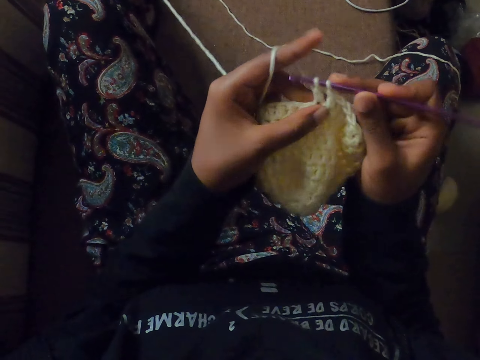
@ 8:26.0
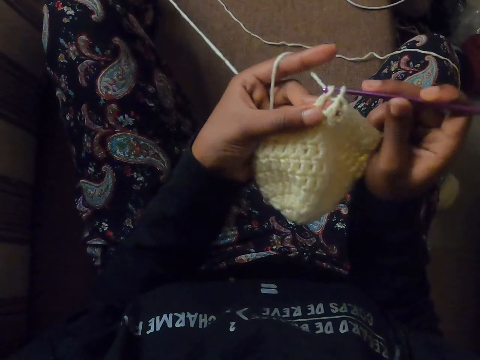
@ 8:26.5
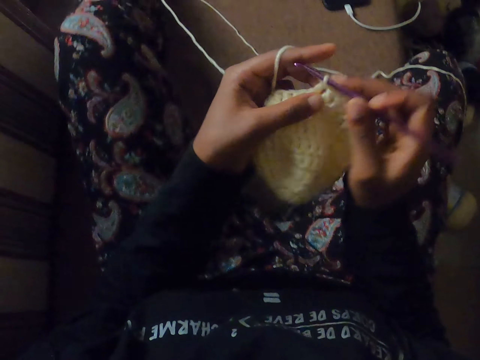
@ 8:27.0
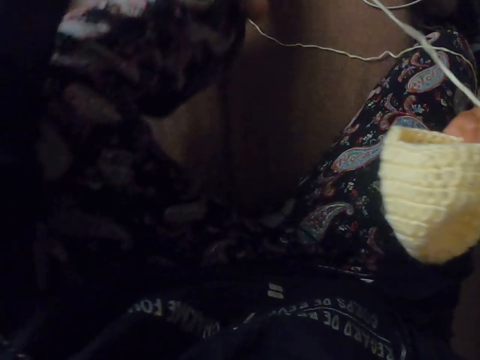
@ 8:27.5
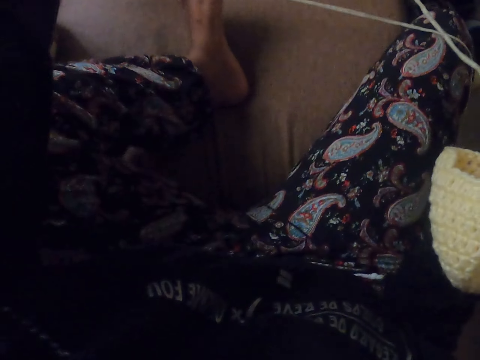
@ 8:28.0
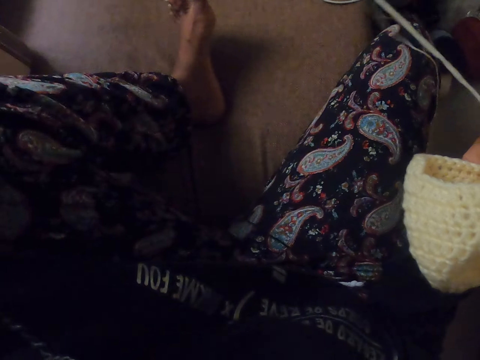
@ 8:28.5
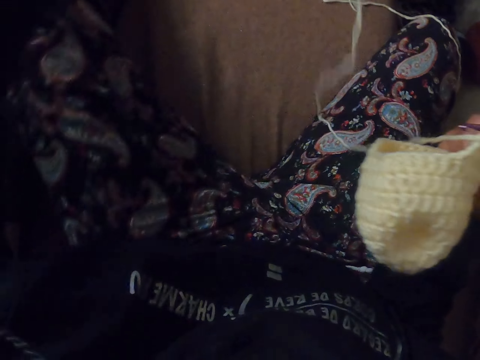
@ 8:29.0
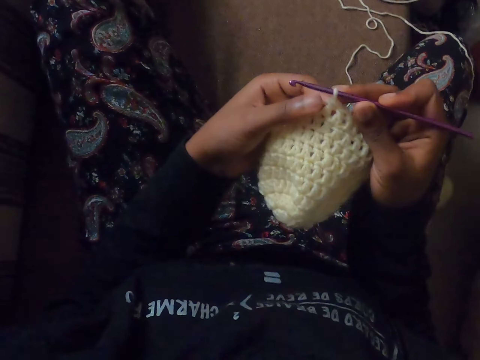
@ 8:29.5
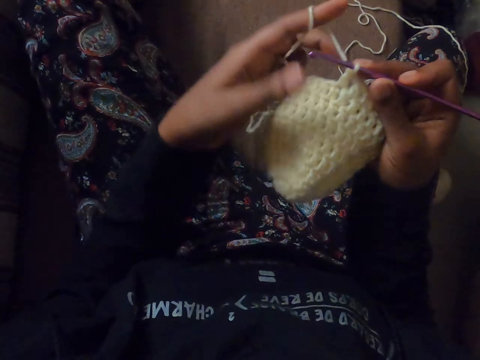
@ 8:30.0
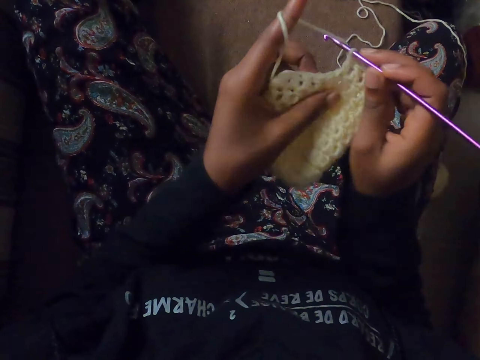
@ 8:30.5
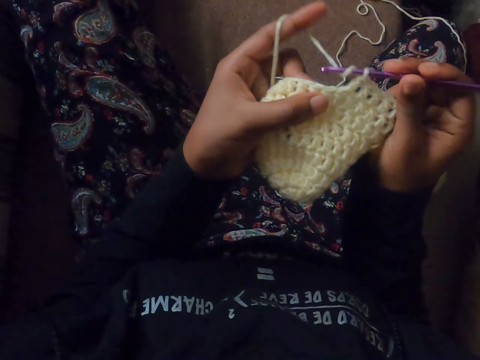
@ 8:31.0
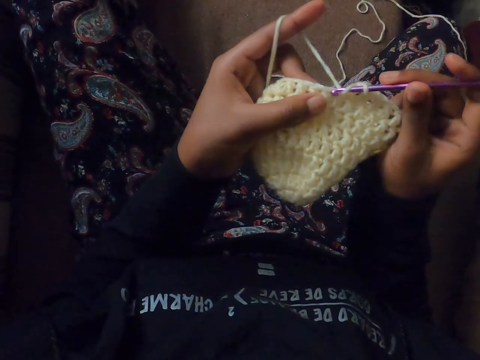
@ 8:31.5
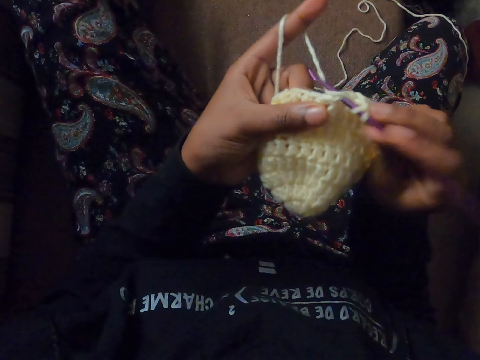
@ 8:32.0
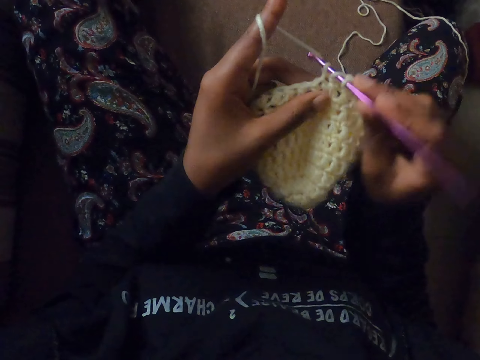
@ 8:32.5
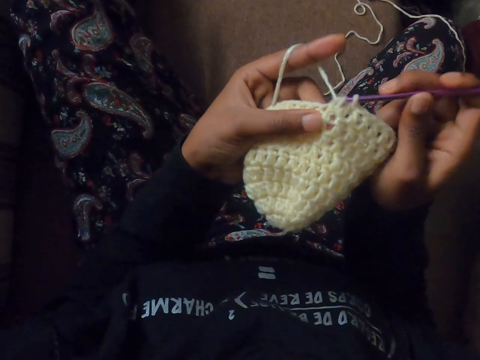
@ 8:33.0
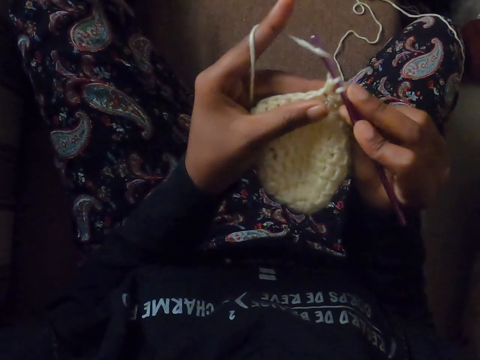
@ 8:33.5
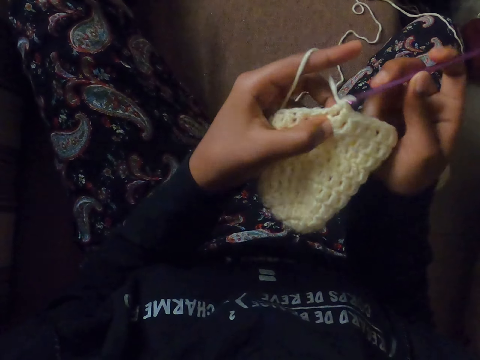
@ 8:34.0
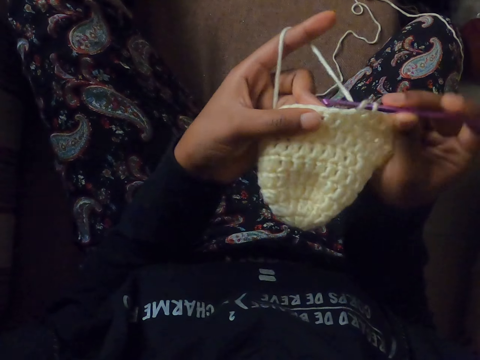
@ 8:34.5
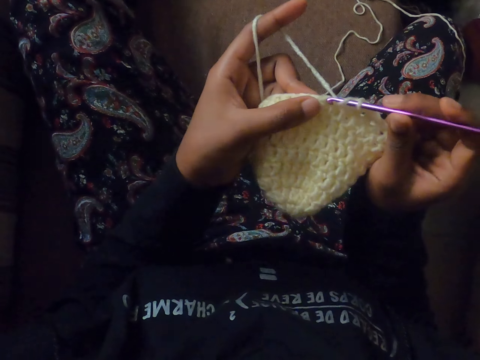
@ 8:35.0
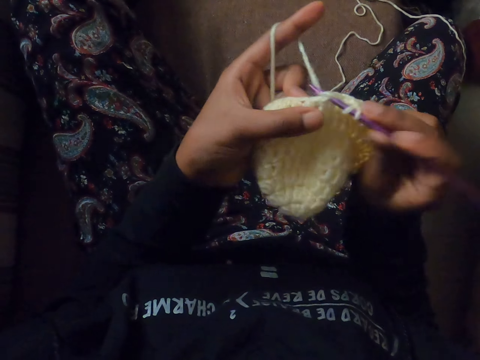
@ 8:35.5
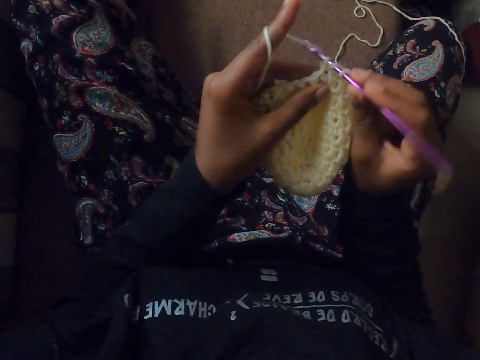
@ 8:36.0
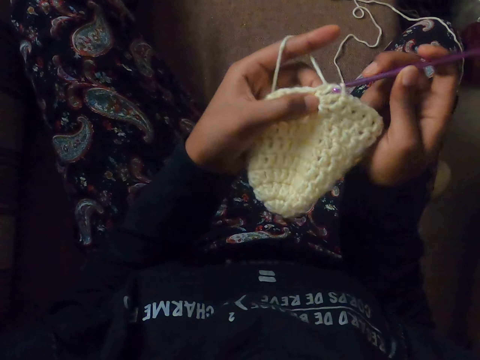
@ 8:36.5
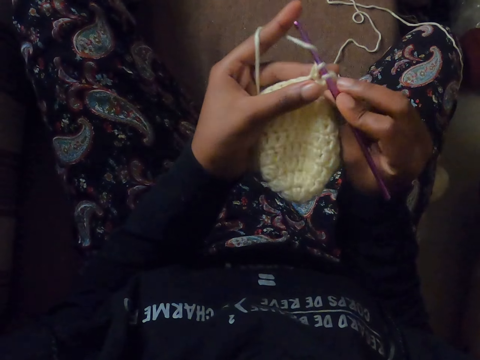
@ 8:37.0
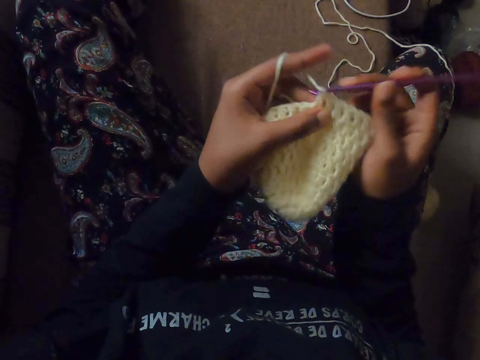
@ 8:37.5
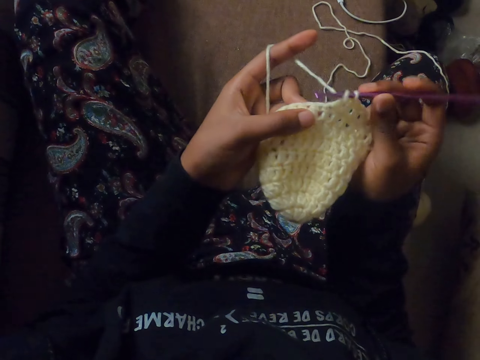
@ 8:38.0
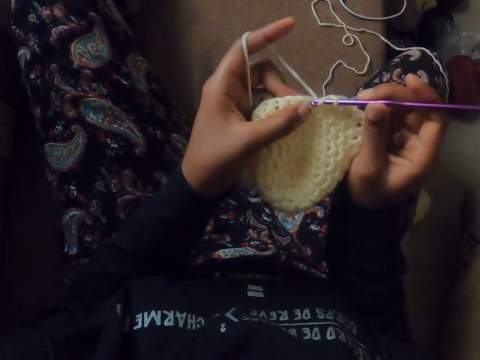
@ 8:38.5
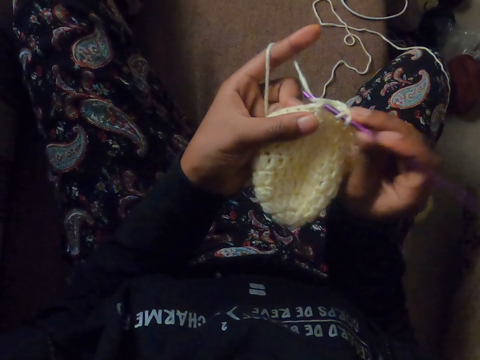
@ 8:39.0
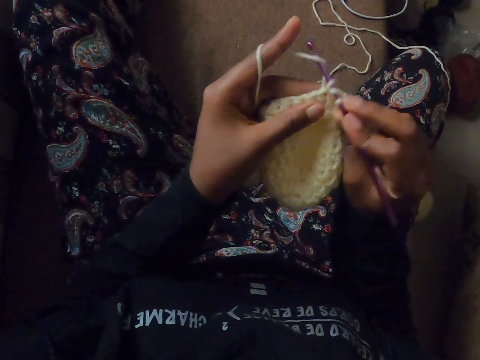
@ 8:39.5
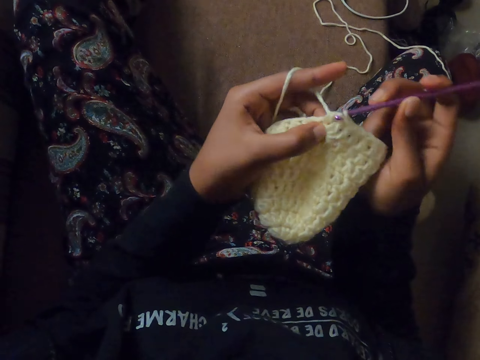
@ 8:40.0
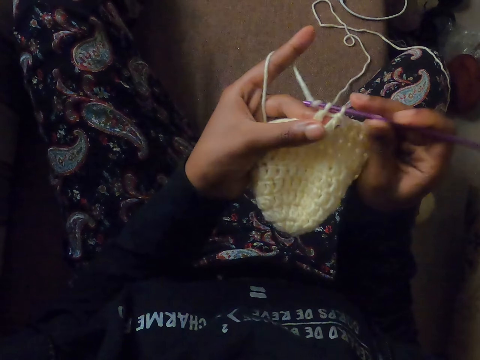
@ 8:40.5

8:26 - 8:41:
The camera wearer adjusts the yarn of wool with her left hand. She holds the yarn of wool with her left hand. She stretches the yarn of wool with her left hand. She crochets the yarn of wool with the crochet hook in her right hand.

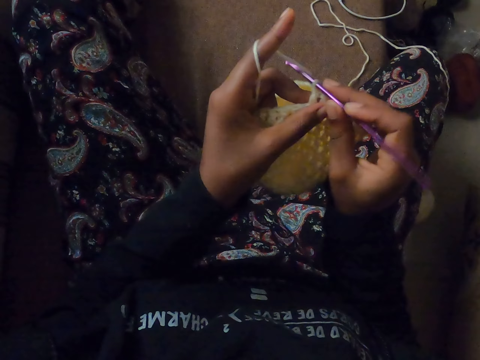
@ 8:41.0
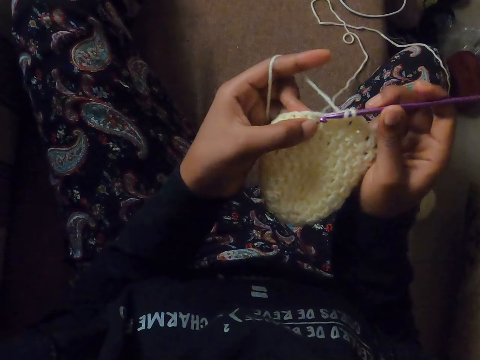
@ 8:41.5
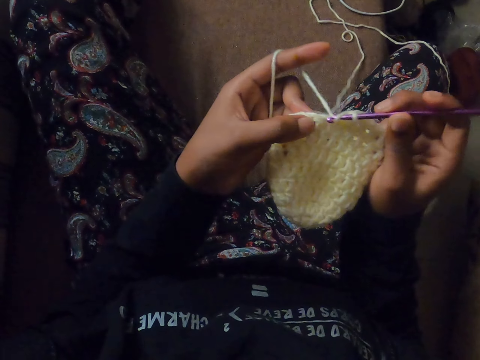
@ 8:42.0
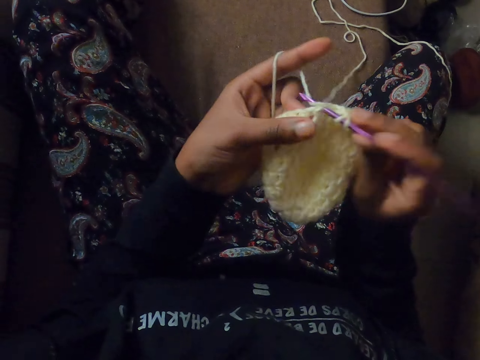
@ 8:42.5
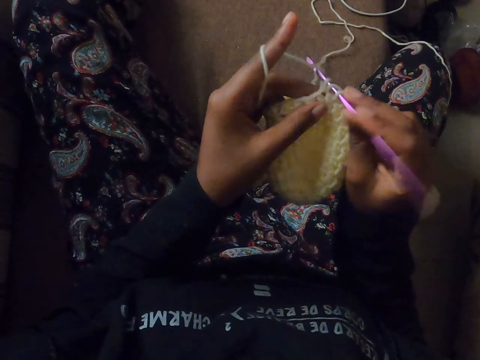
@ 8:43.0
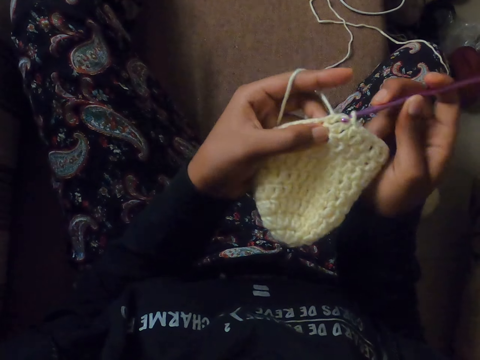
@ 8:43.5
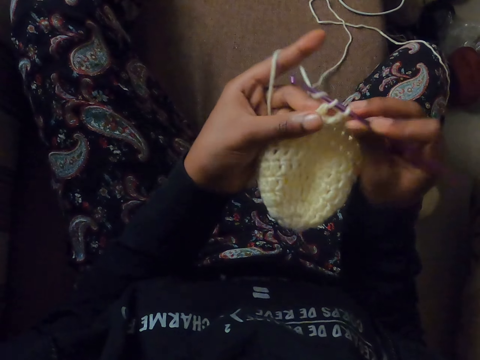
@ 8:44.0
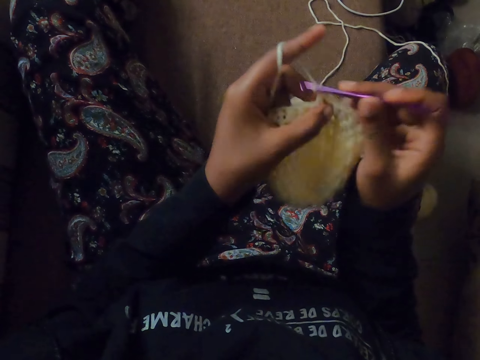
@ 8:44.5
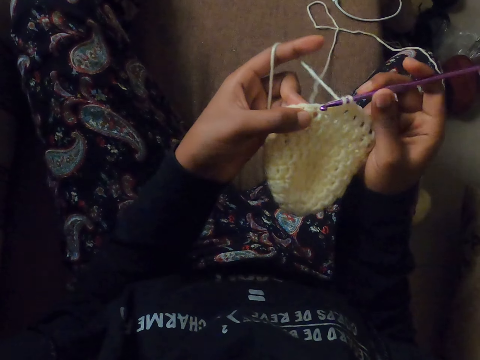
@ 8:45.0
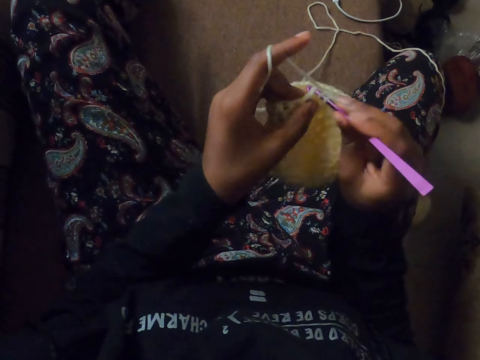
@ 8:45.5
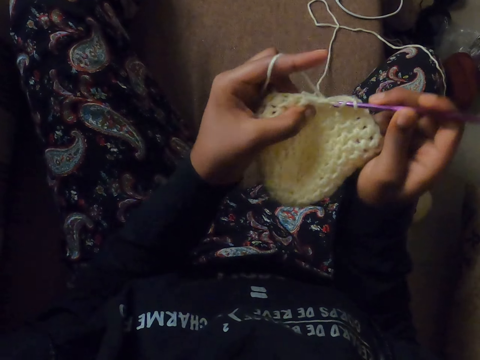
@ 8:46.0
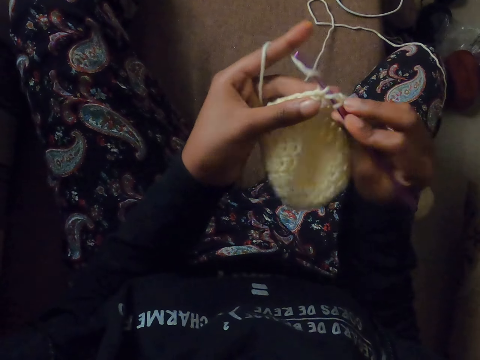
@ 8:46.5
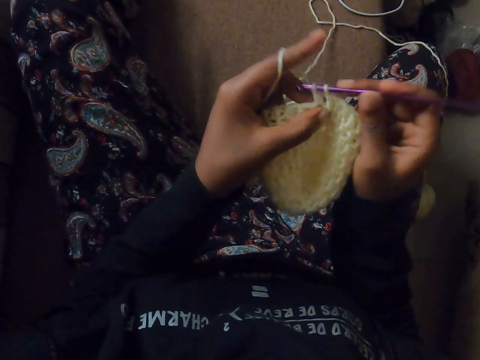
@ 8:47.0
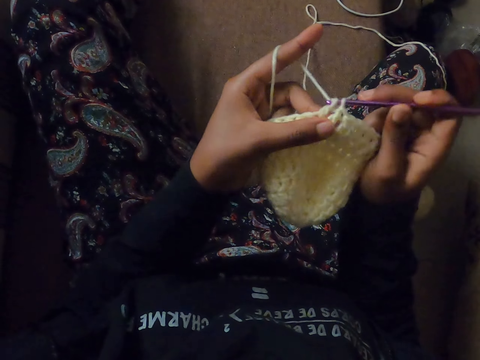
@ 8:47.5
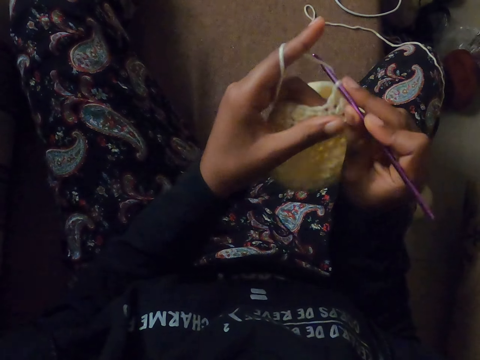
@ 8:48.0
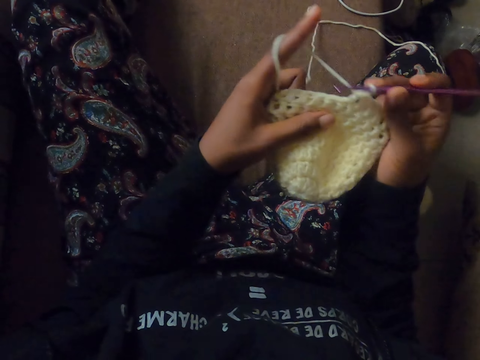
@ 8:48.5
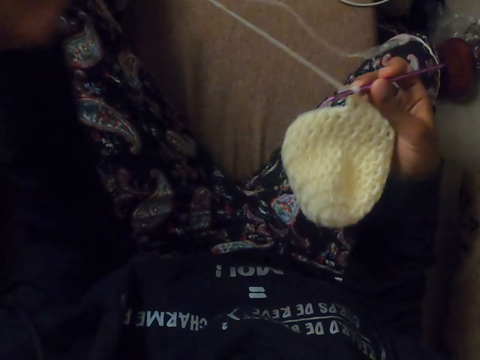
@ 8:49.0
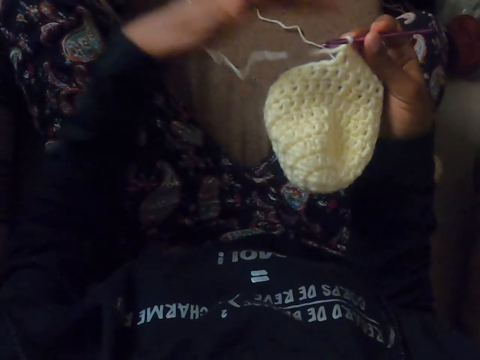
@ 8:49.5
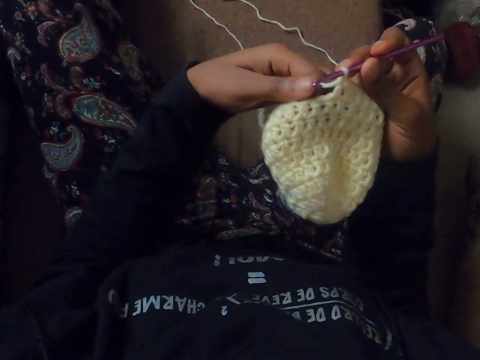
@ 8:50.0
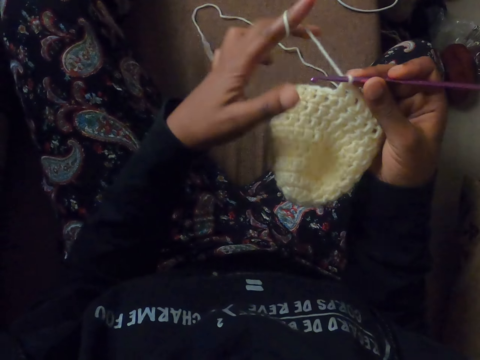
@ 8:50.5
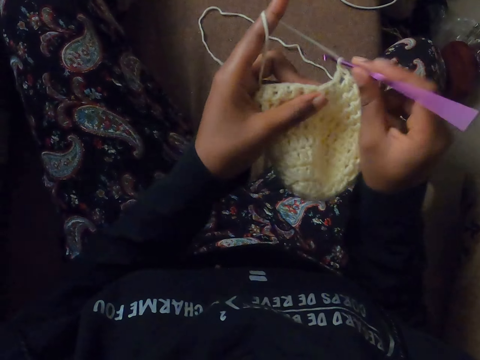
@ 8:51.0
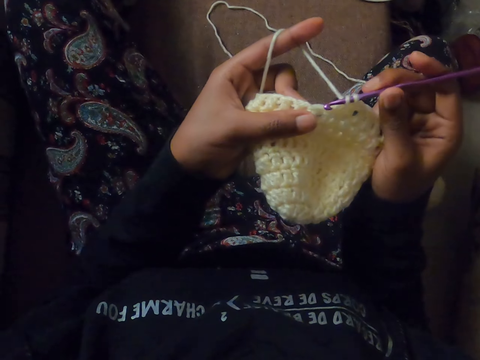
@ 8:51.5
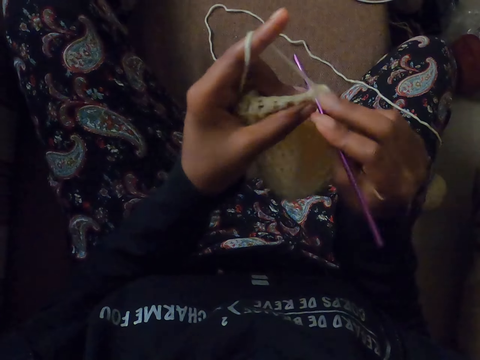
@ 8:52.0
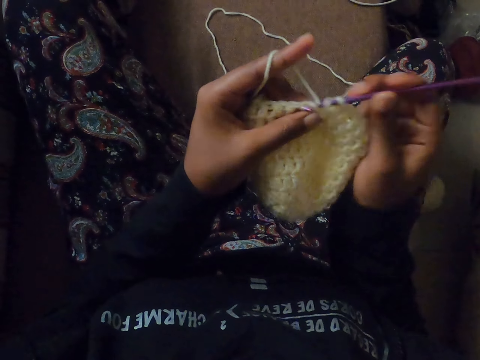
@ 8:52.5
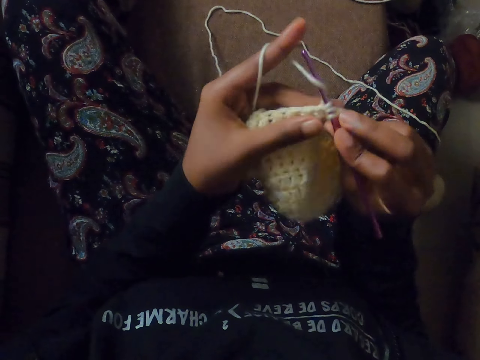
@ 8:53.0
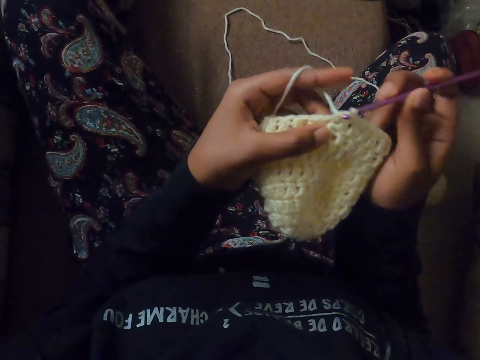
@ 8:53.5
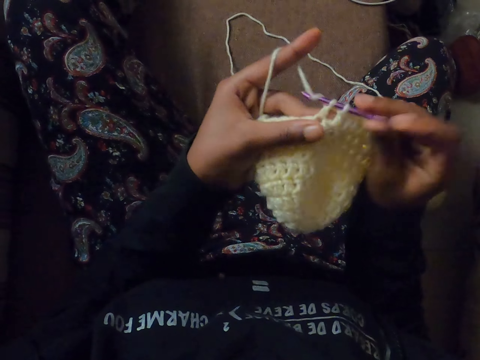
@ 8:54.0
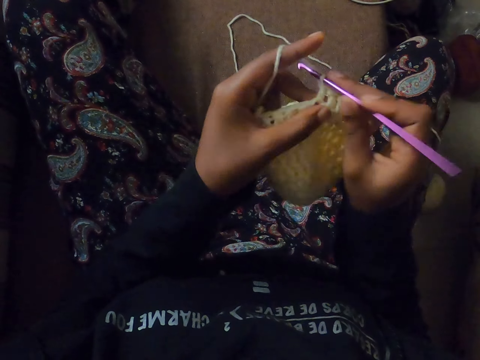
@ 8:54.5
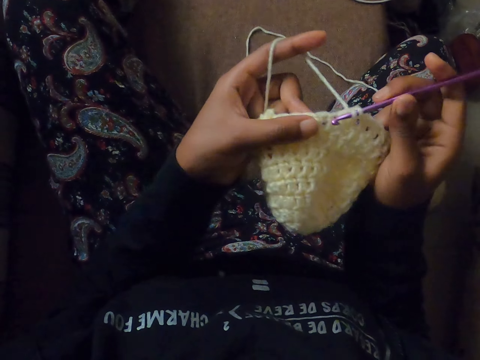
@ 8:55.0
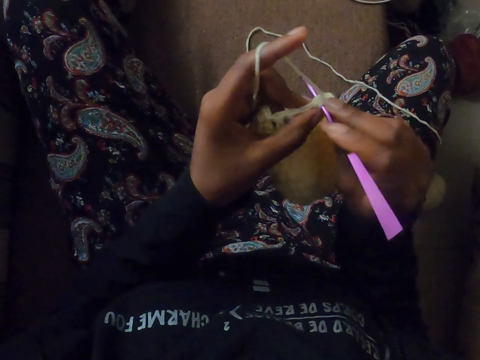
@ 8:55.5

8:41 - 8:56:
The camera wearer adjusts the yarn of wool with her left hand. She holds the yarn of wool with her left hand. She stretches the yarn of wool with her left hand. She crochets the yarn of wool with the crochet hook in her right hand.
